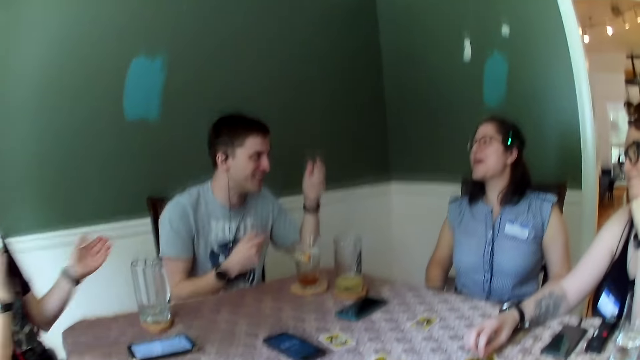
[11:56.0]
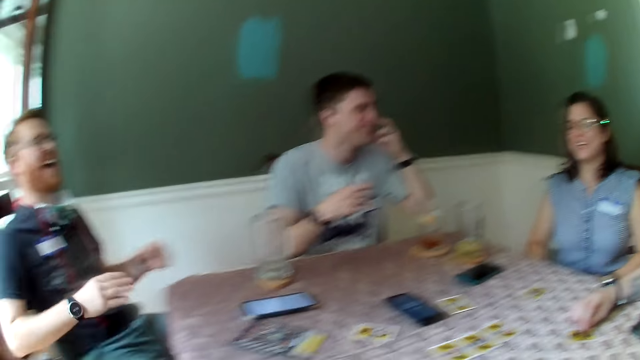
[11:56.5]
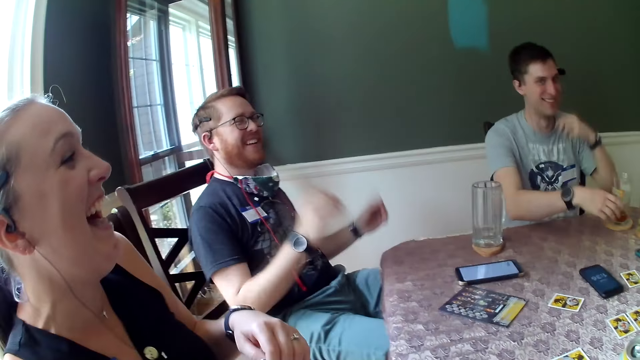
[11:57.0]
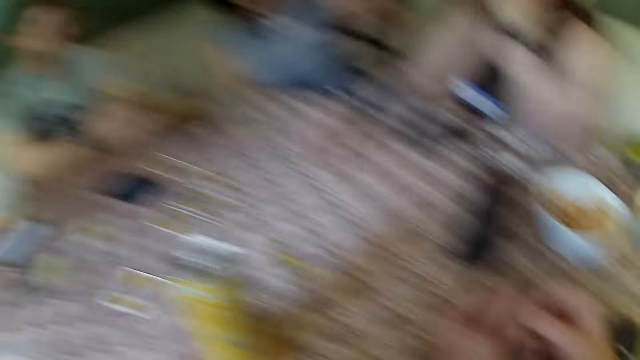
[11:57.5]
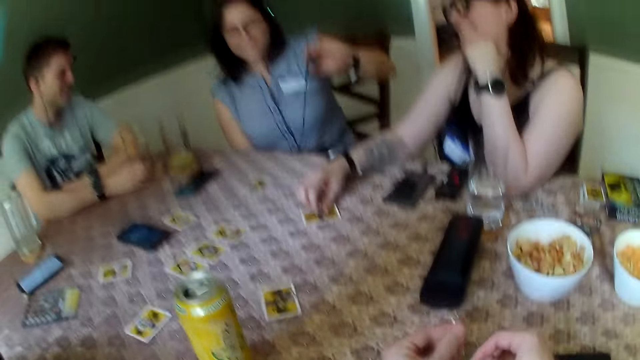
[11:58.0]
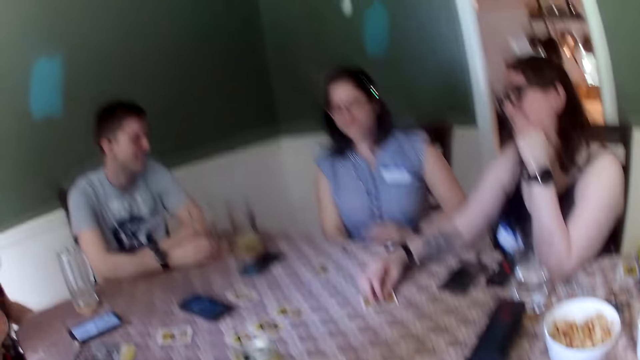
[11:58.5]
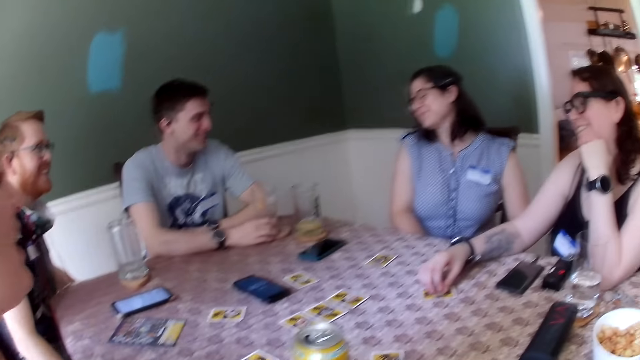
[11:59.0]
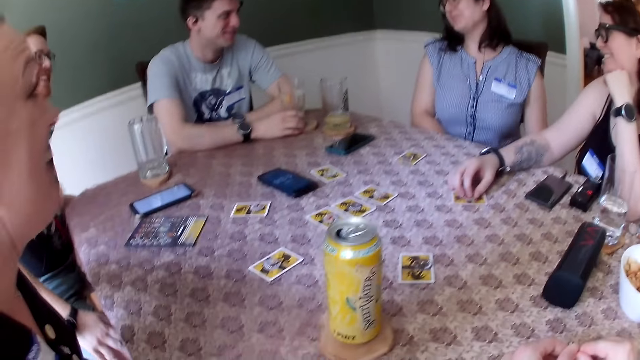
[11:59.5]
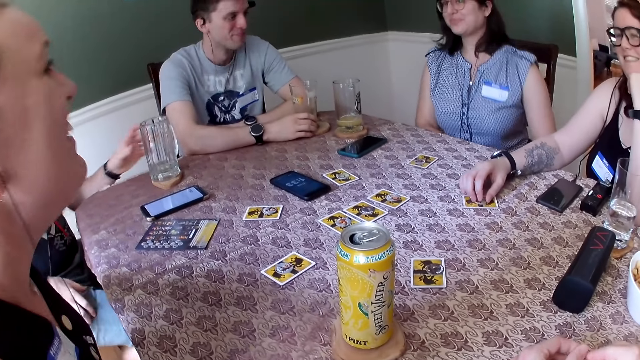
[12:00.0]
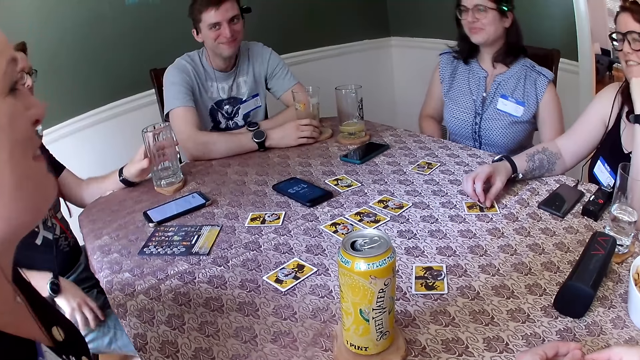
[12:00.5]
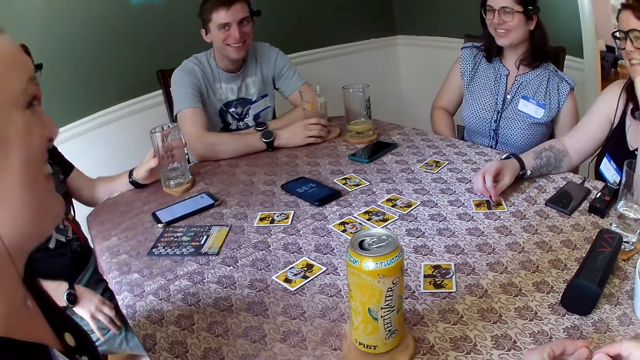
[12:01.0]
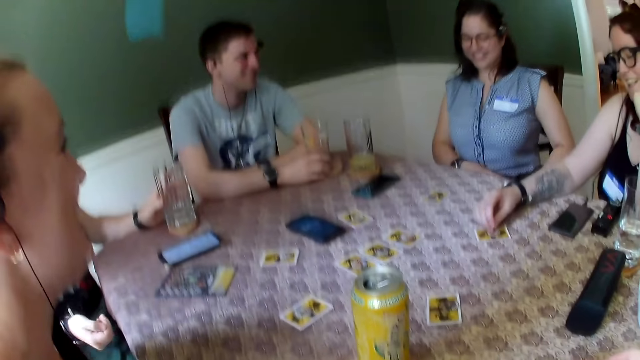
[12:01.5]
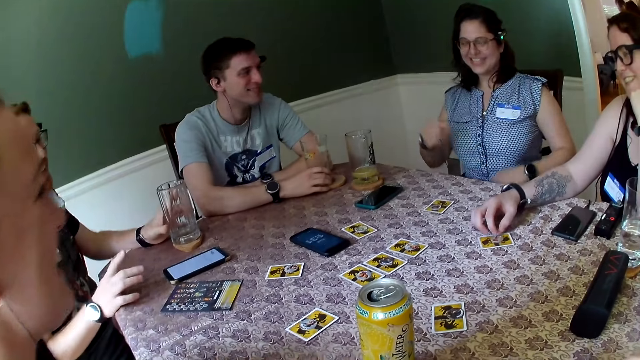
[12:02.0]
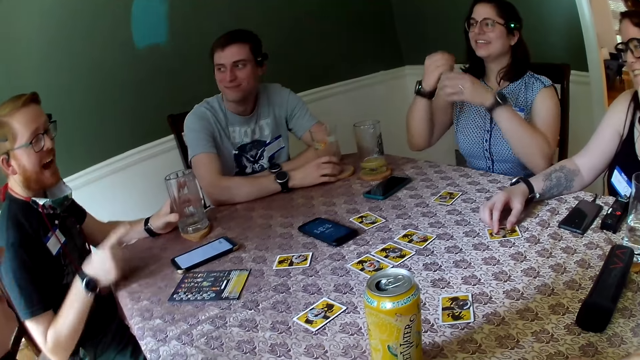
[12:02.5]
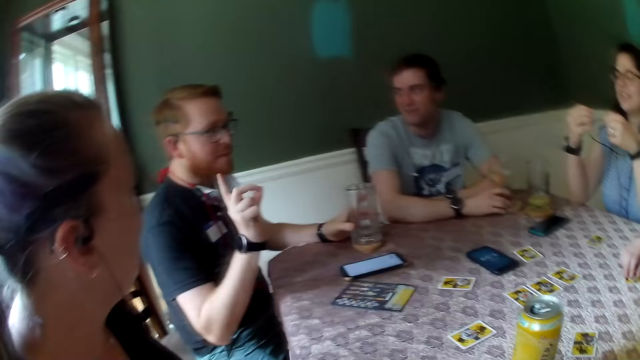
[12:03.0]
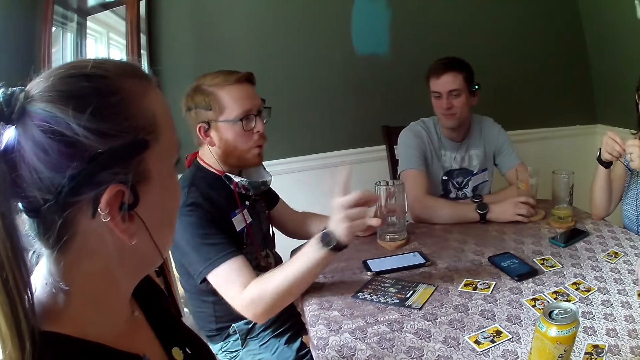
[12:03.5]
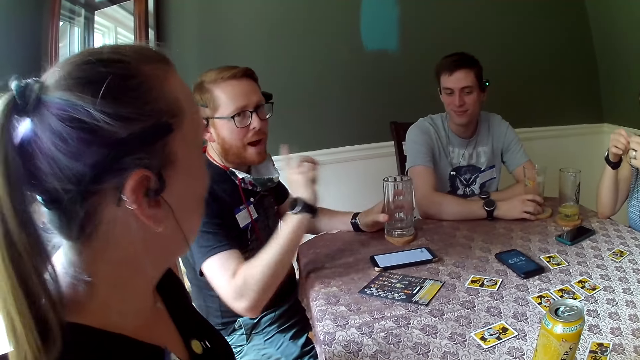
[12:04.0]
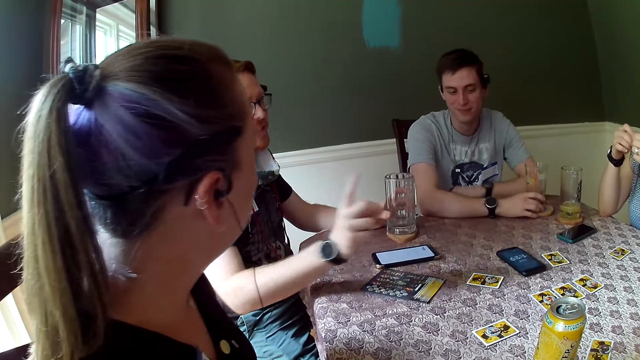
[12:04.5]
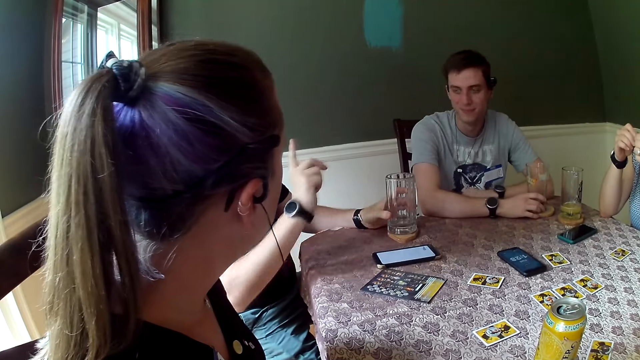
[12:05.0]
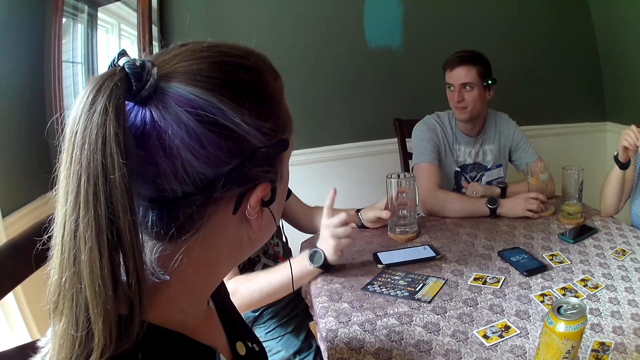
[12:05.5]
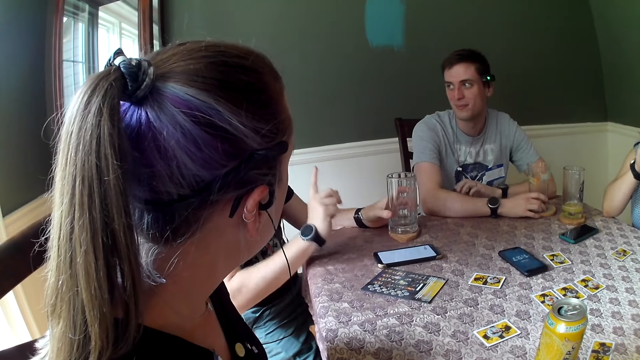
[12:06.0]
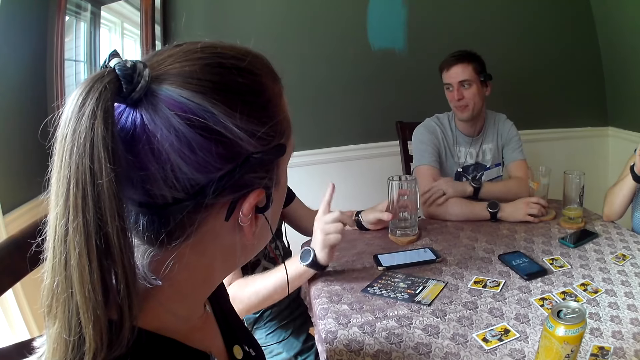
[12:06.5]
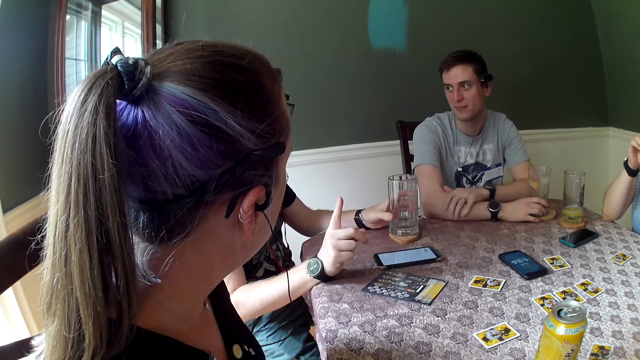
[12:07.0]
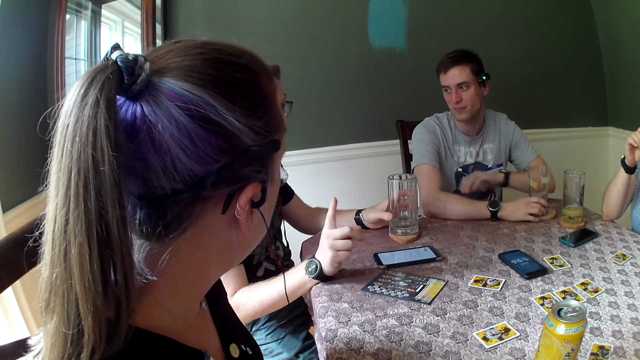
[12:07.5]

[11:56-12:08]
The camera wearer holds a pin in his hand. The man holds the cup with his right hand. Another man holds the cup on the table with his left hand. Another man addresses the people in the room.

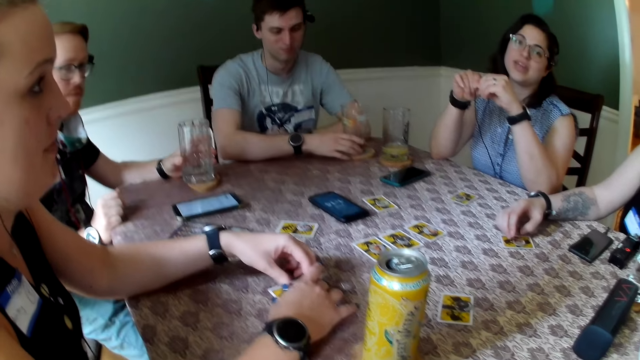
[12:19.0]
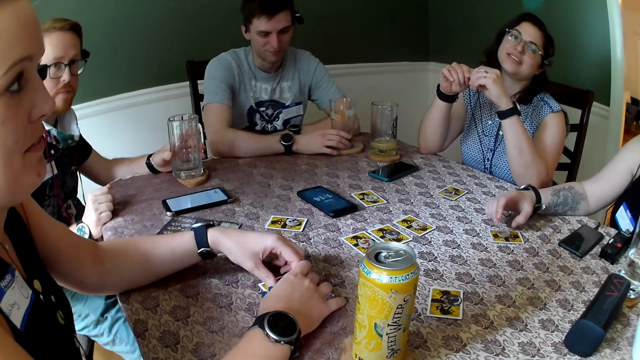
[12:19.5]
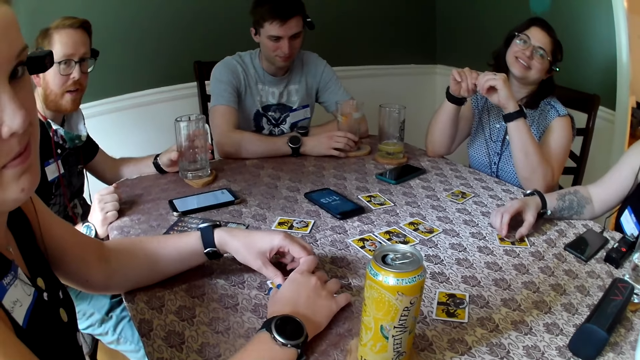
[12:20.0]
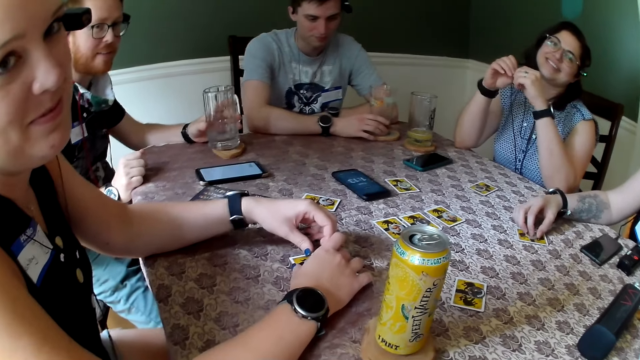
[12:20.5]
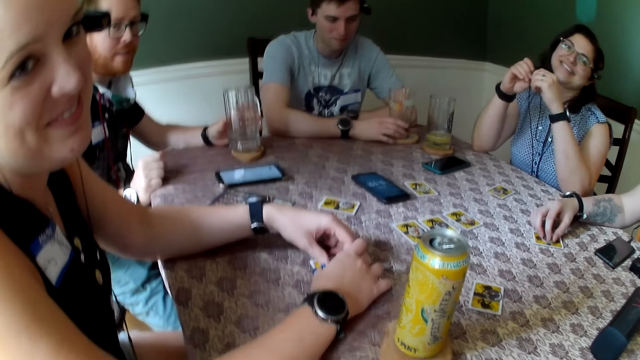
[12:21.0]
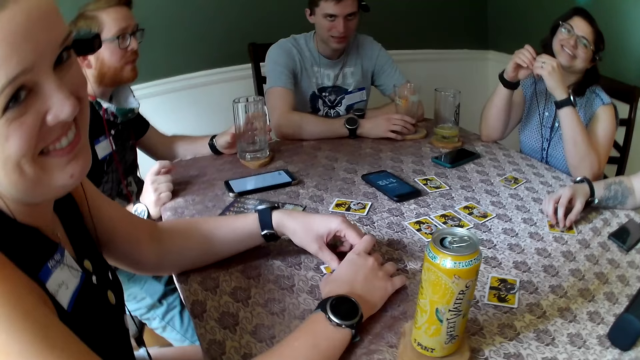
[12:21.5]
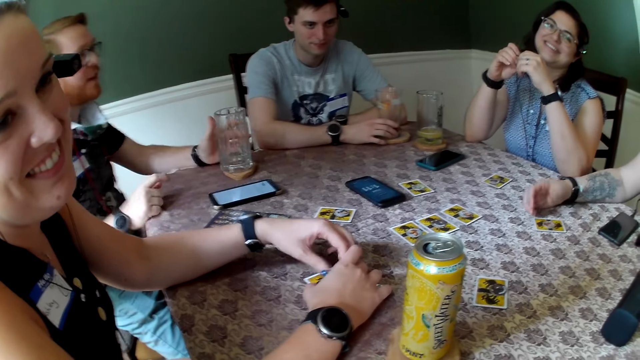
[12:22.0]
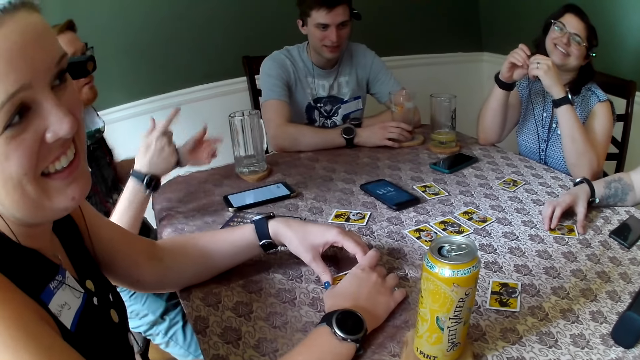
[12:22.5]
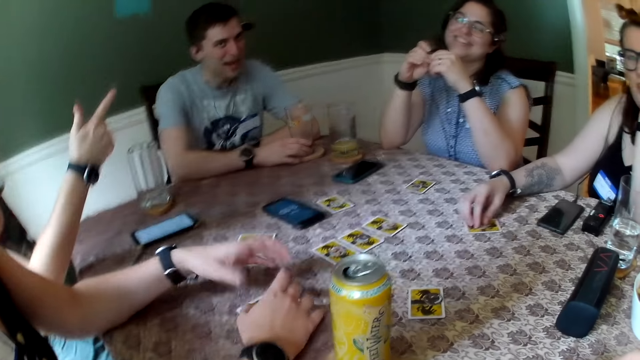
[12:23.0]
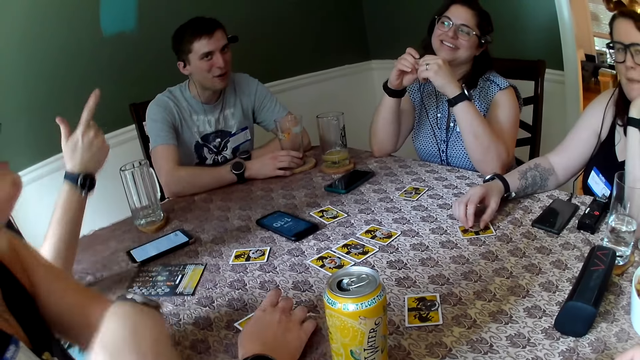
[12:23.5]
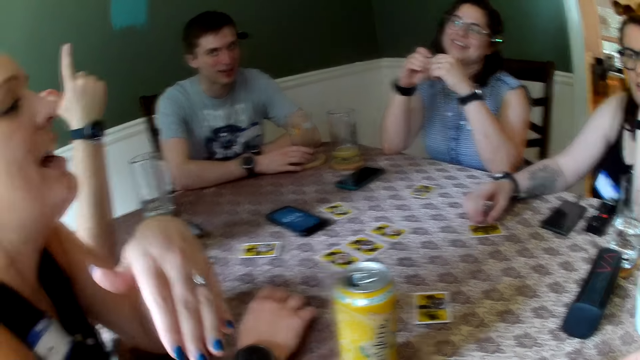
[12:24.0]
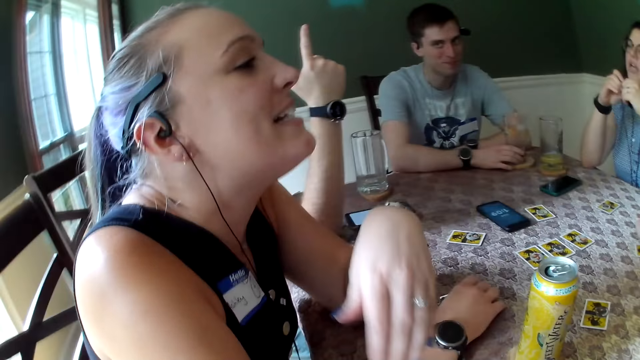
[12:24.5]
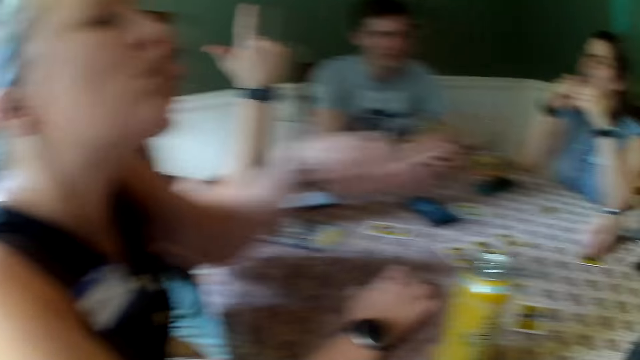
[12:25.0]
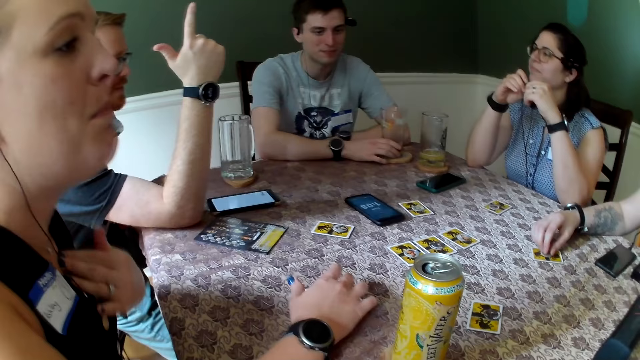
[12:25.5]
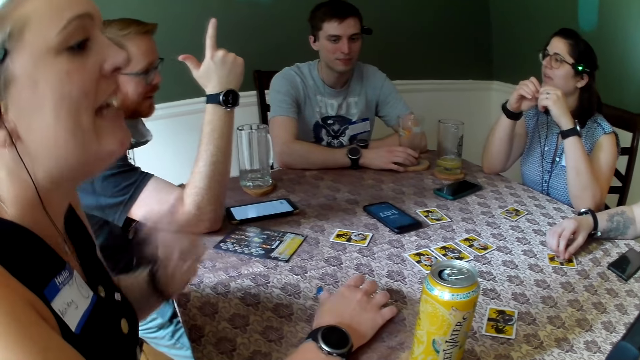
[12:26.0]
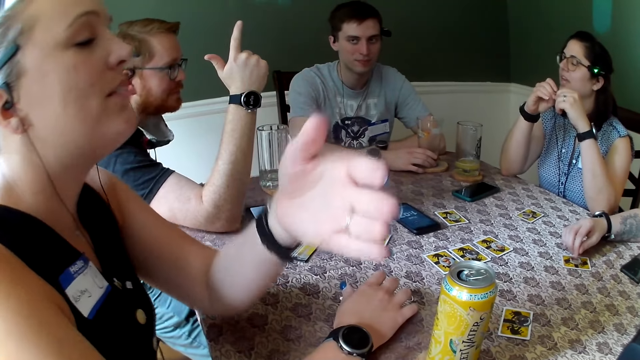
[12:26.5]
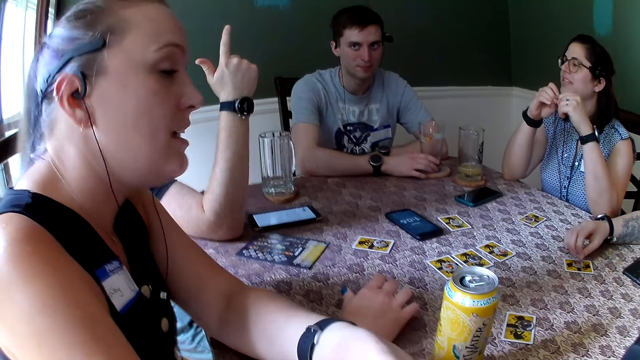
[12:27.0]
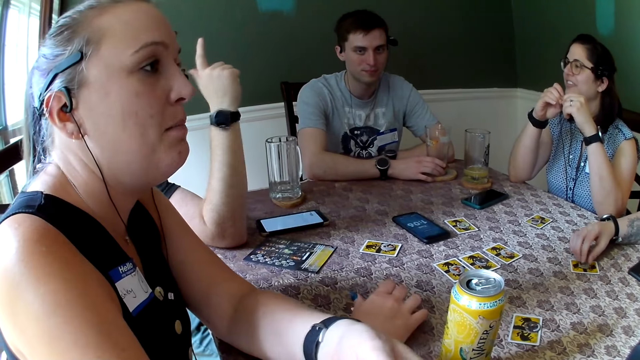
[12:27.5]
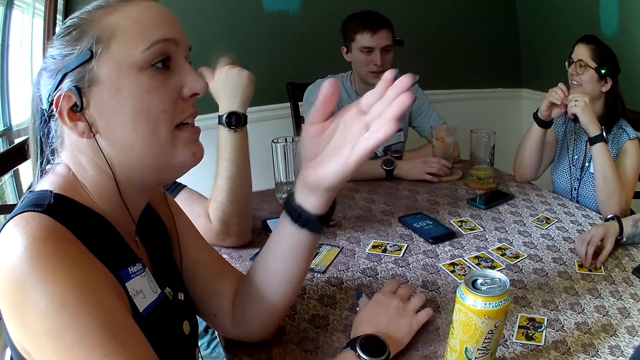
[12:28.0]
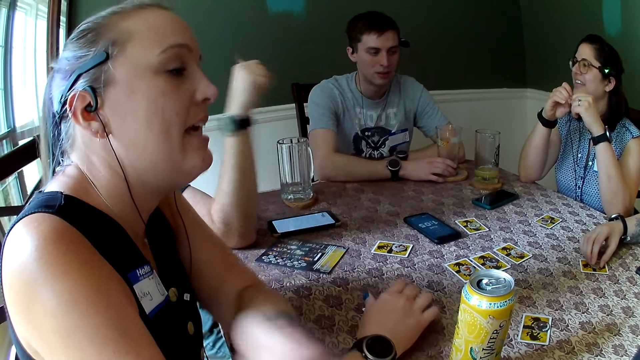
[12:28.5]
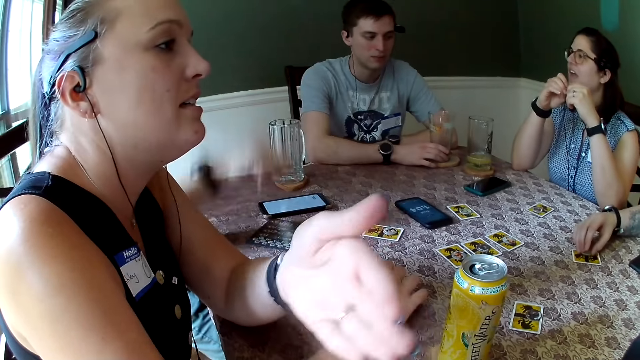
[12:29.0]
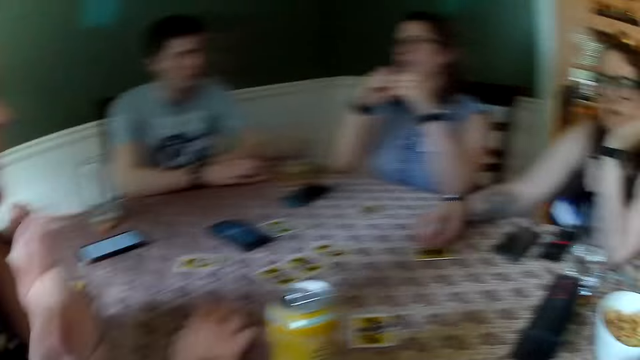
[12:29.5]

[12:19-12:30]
A lady talks to the camera wearer. Another lady interacts with another lady. The man picks up a paper from the table with his right hand.
